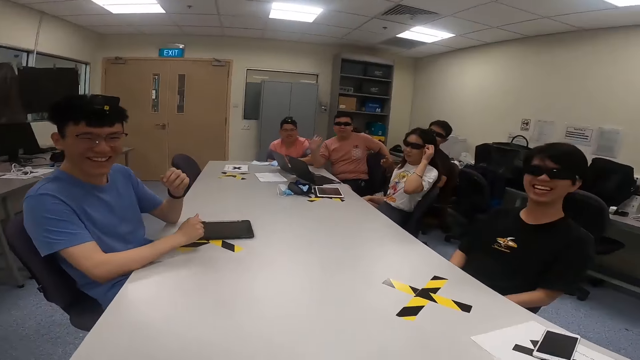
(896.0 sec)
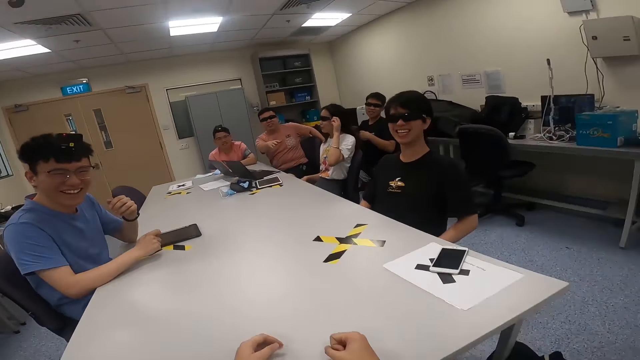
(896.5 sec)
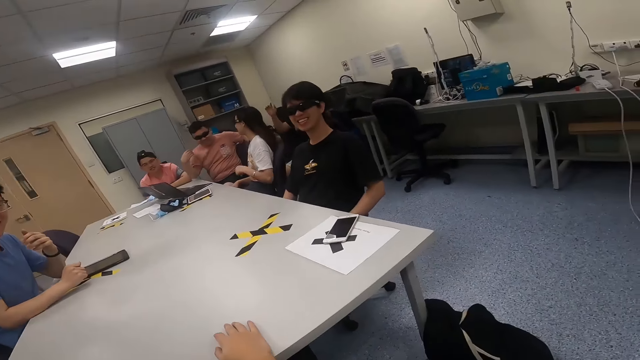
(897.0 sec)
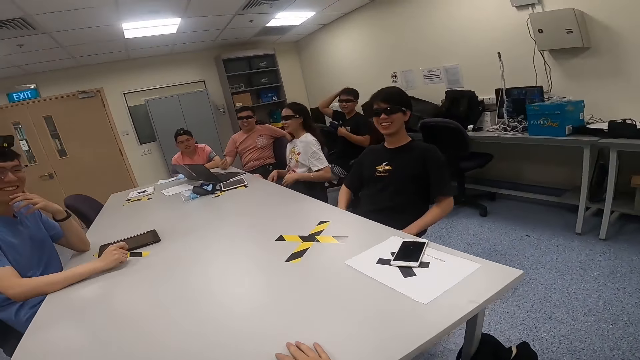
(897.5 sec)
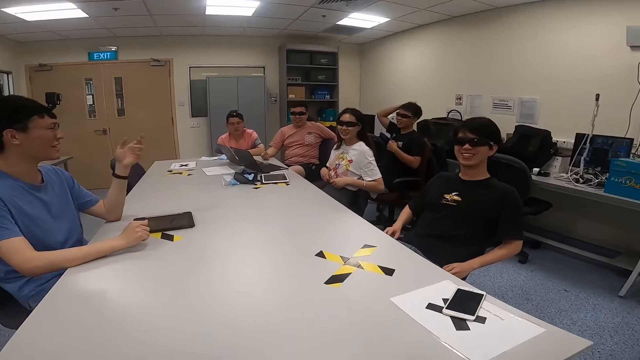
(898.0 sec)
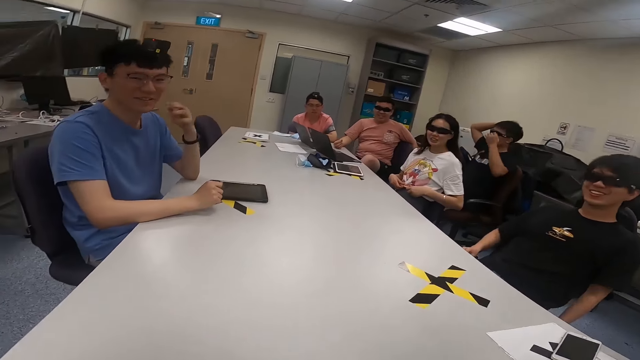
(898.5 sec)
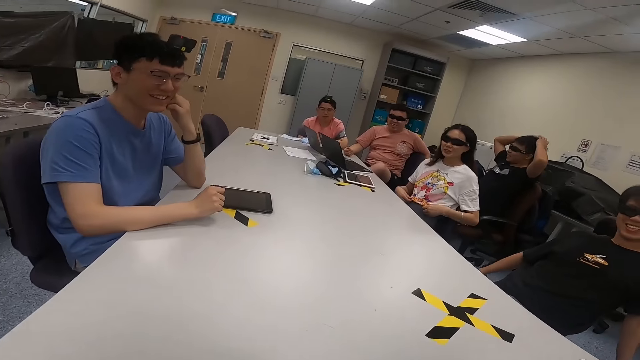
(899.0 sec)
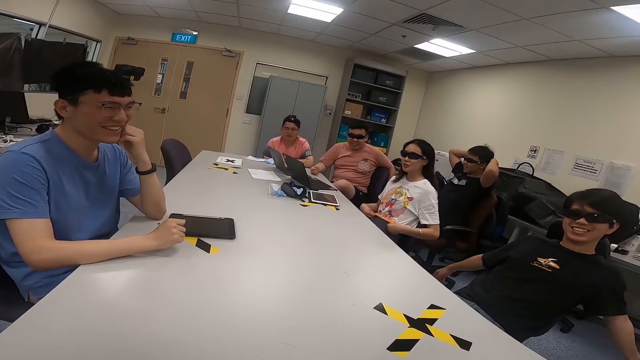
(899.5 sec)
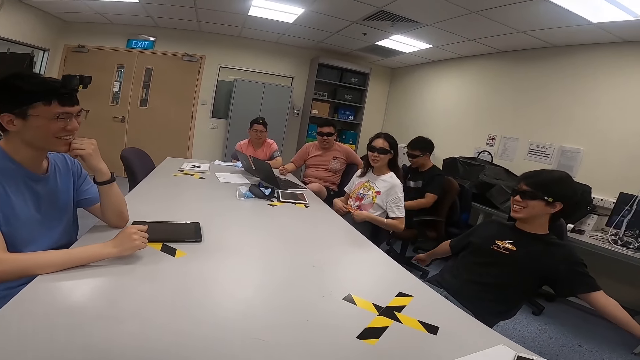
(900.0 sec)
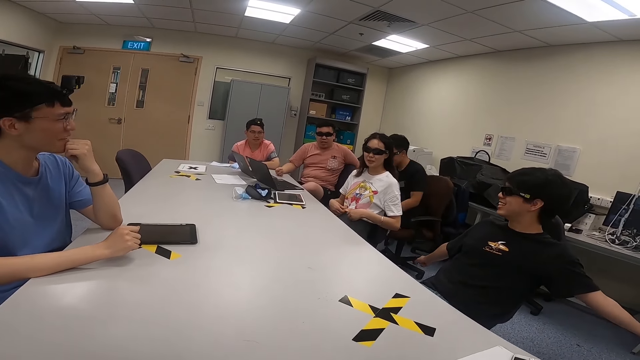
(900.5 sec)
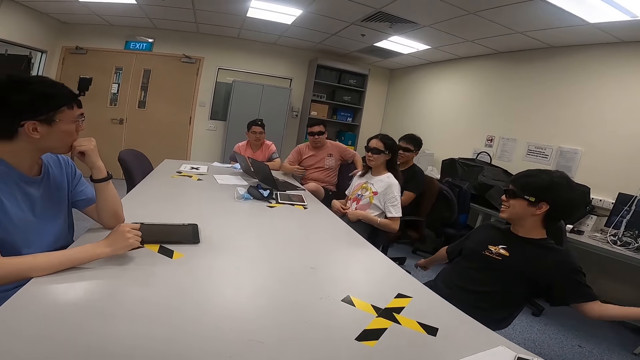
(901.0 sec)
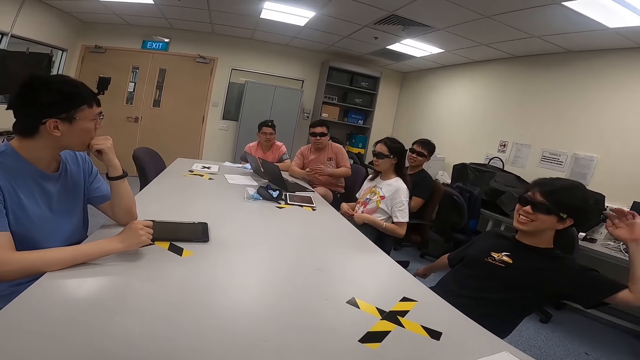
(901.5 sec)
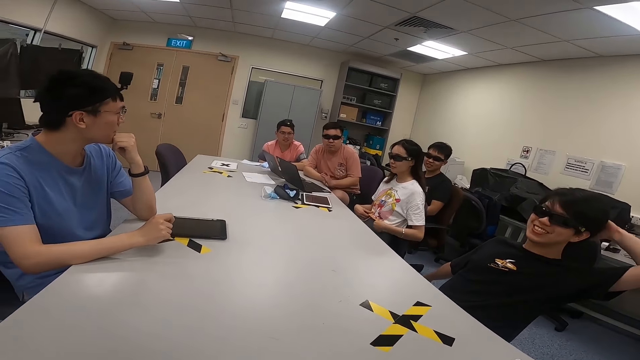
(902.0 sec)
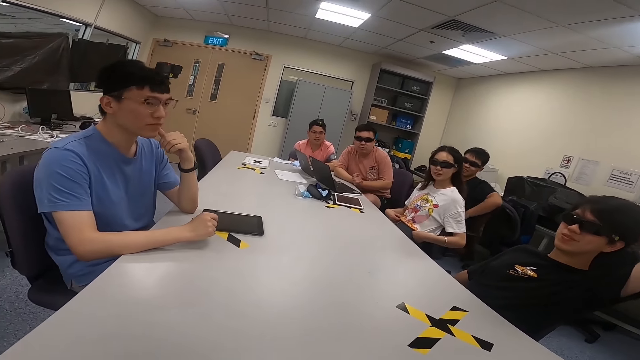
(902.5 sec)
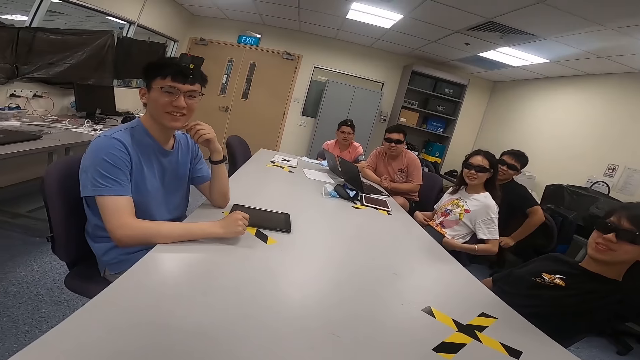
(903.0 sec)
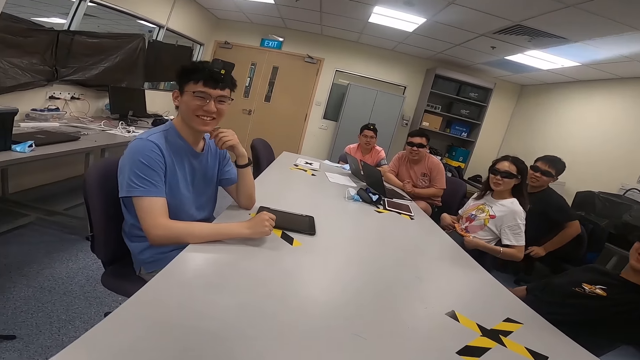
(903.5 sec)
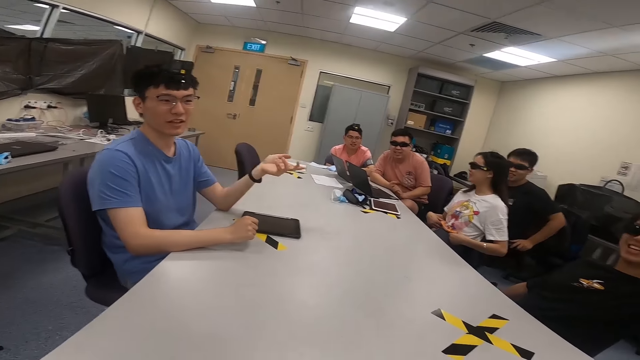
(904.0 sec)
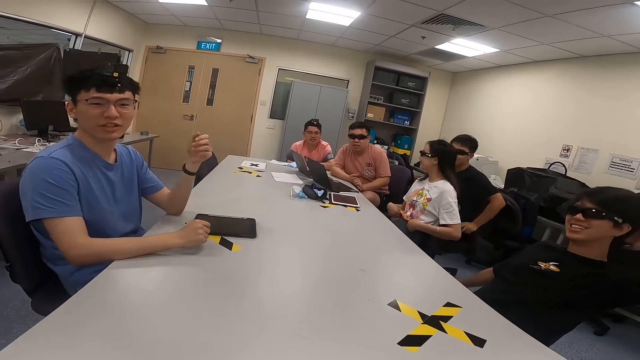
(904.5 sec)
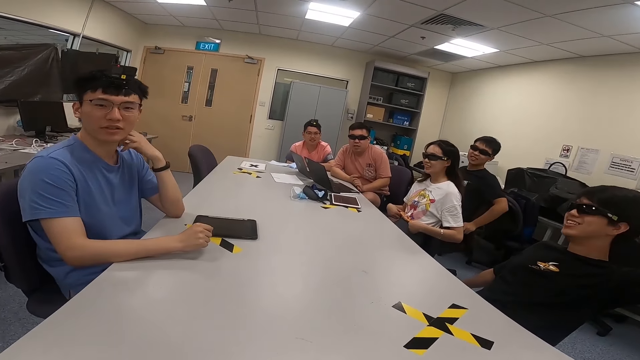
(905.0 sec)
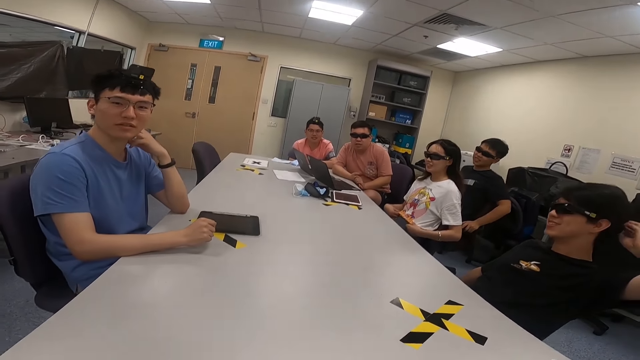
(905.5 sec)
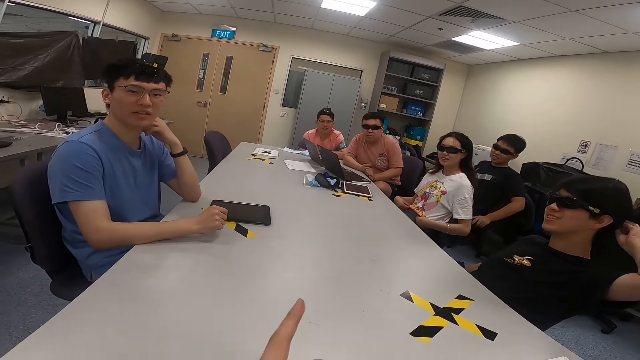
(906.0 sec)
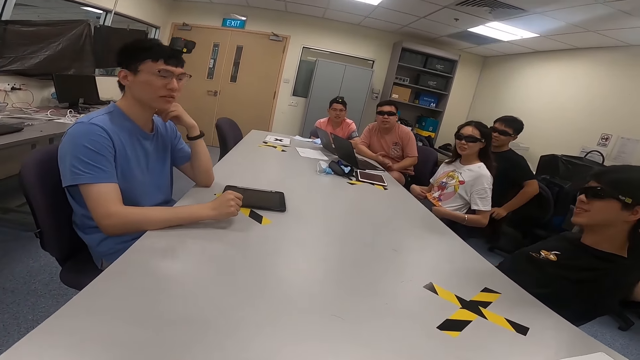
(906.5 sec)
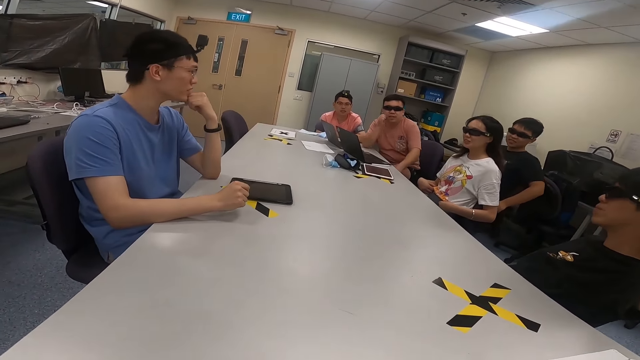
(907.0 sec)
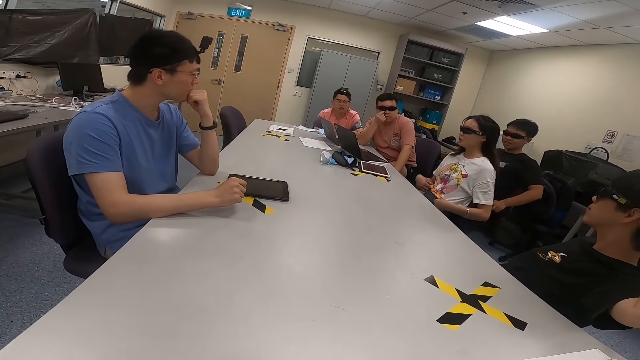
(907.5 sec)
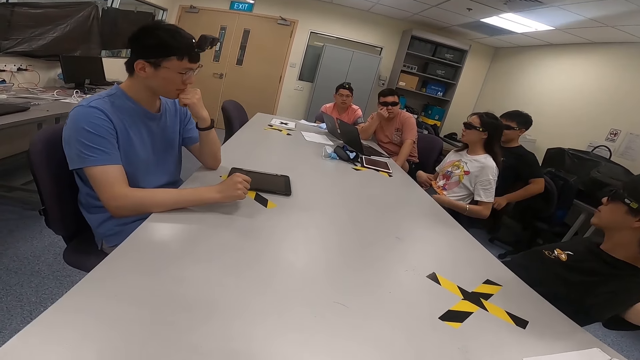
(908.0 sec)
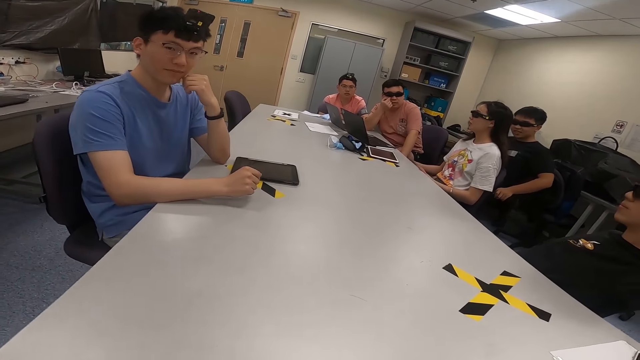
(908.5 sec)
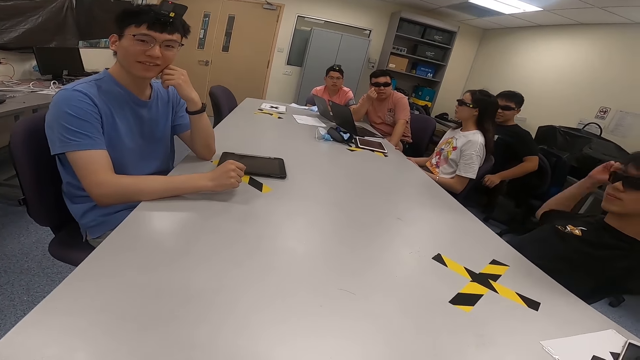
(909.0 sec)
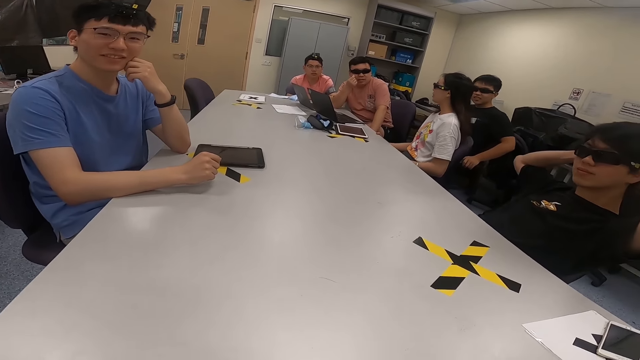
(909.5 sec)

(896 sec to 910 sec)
A lady moves her hand. A man moves his hand. Another man moves back. The second man touches his head. Another man moves on a chair. Another man moves his hand. Another man stretches his hands. The second man moves forward. The third man moves on the chair. Another man puts his hand on his head. The third man moves on the chair. Another man lifts his left hand. The camera wearer moves his hand. The sixth man touches his hair. The first man puts his hand on his cheek. Another man touches his face.

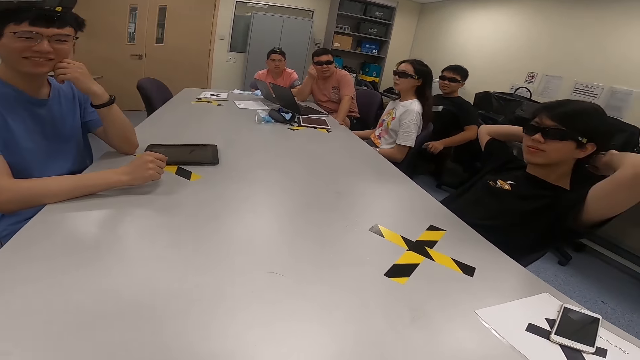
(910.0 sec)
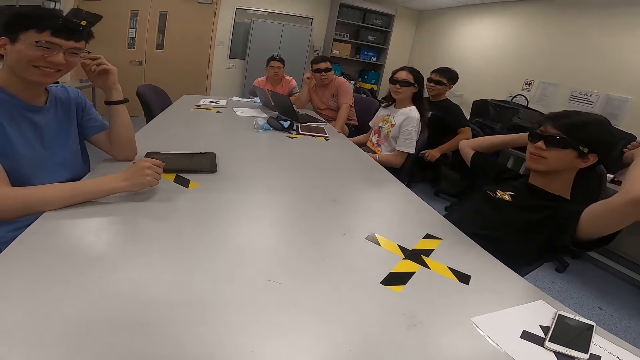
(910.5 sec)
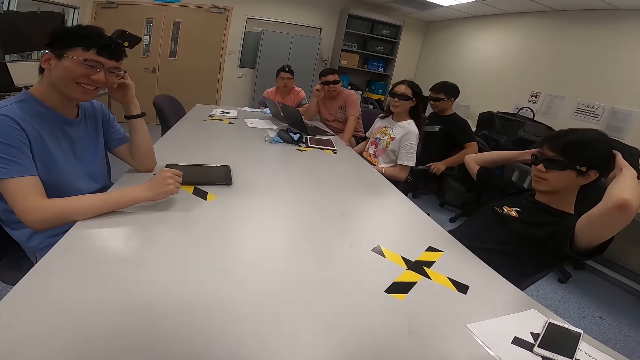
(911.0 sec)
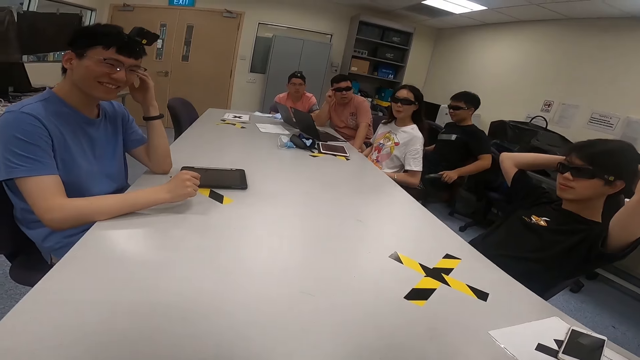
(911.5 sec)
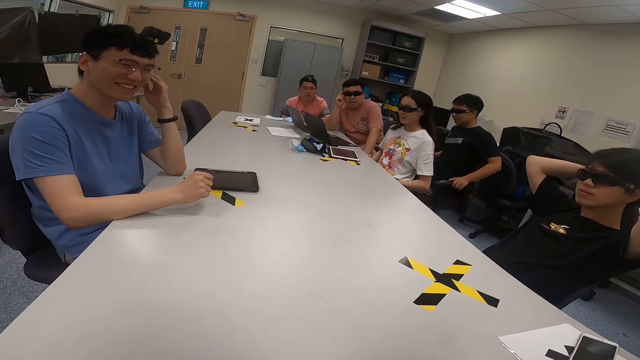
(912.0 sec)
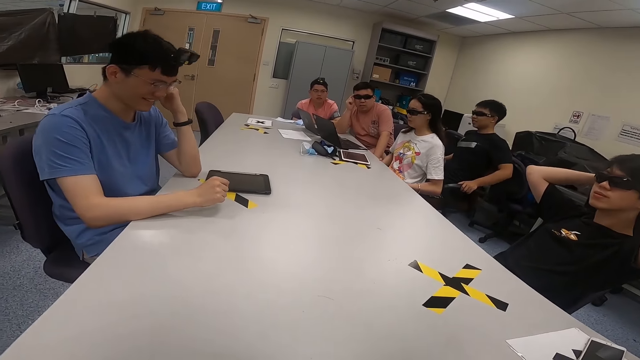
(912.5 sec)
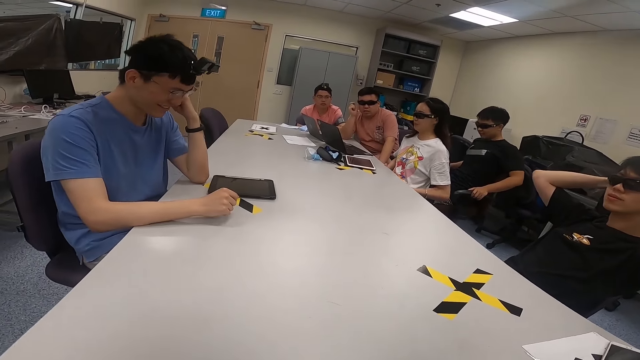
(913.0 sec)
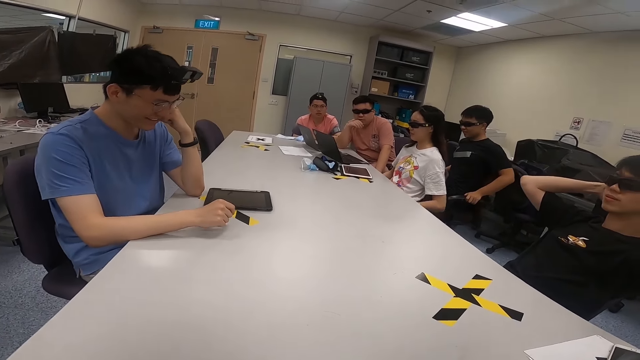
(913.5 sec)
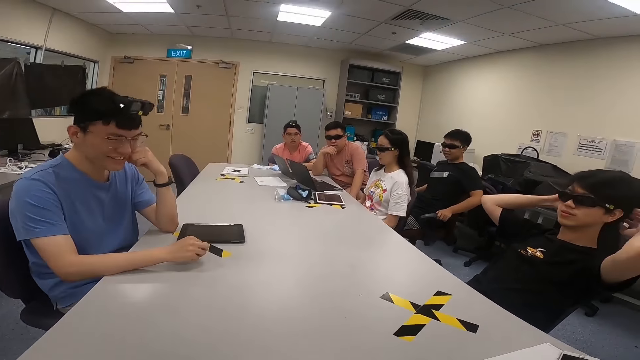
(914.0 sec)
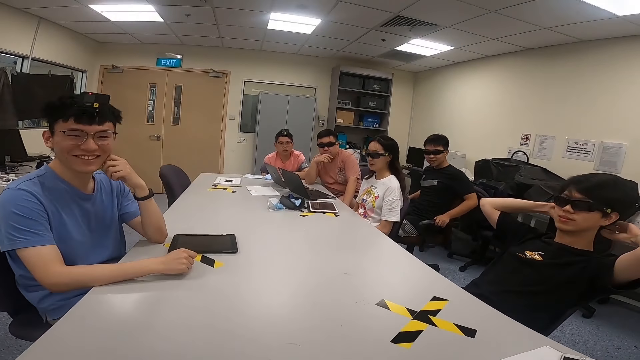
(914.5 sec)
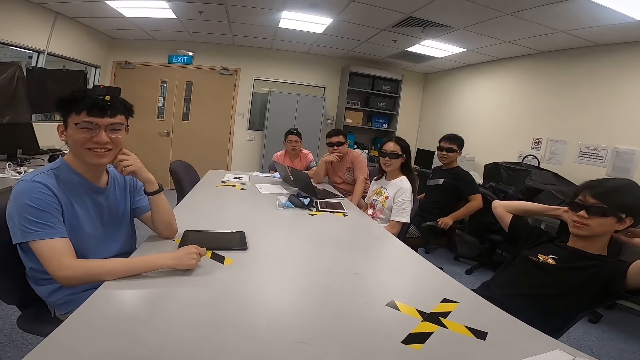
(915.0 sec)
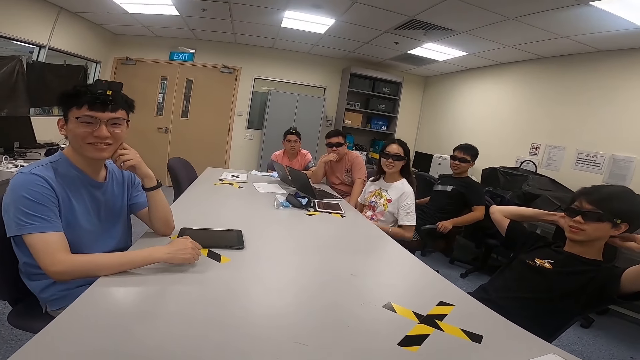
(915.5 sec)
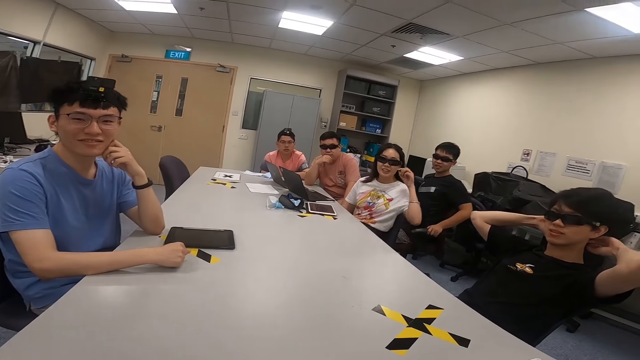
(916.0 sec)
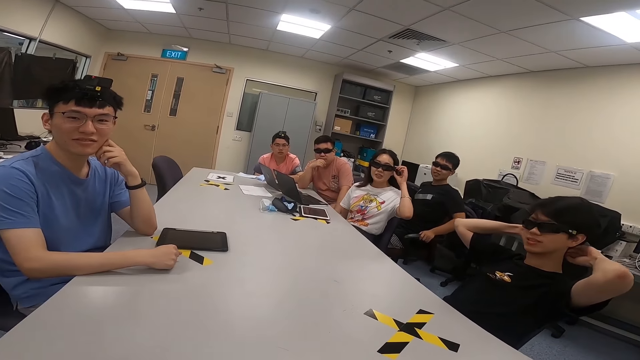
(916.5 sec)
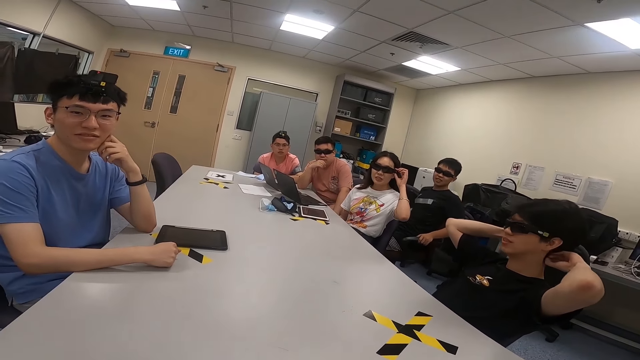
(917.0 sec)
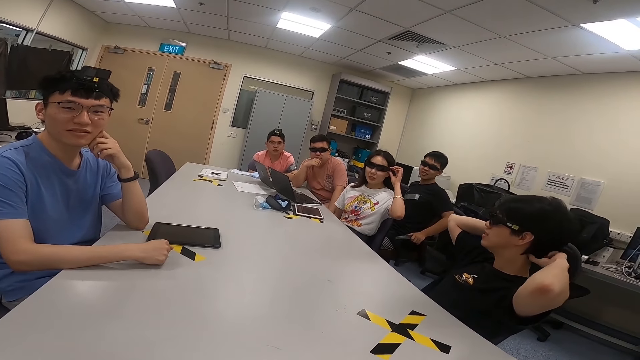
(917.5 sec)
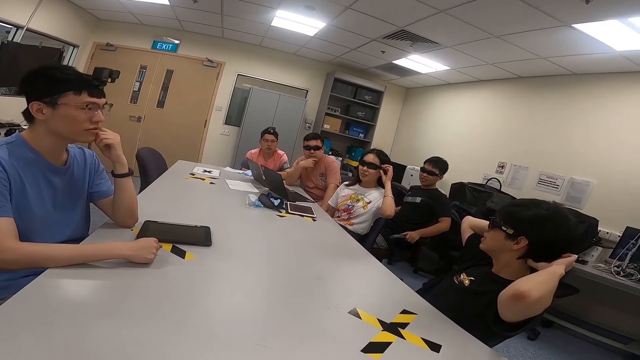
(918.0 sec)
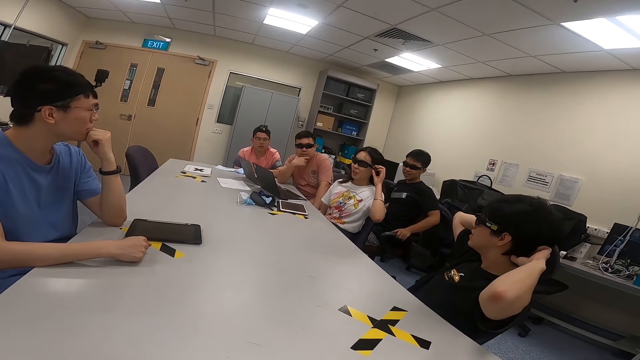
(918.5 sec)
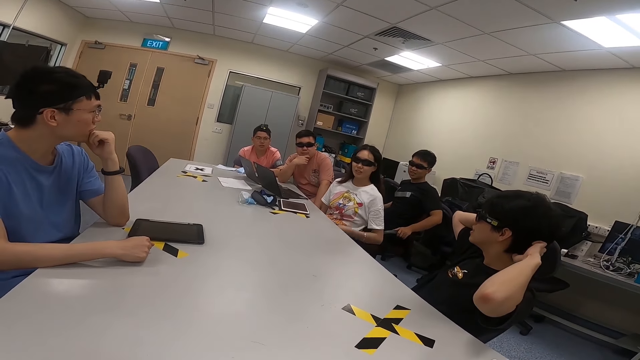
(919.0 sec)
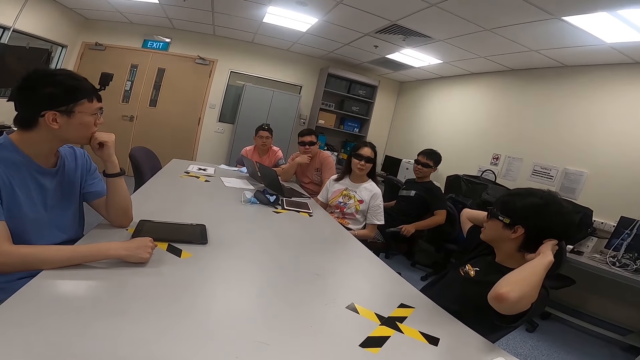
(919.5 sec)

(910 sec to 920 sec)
A man swings on a chair. Another man puts his hands on the back of his head. The first man swings on the chair again. A lady touches her sunglasses and holds the glasses. A third man swings on the chair.
